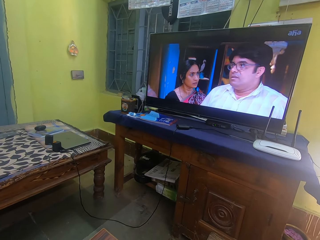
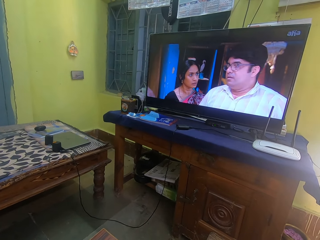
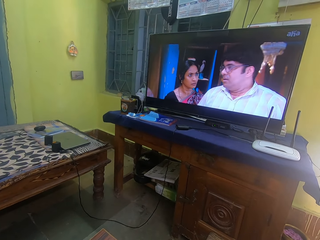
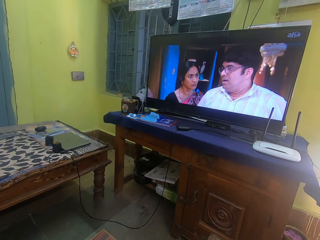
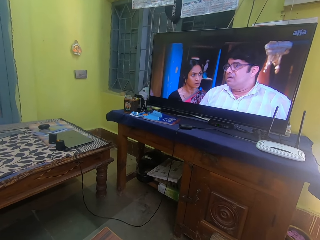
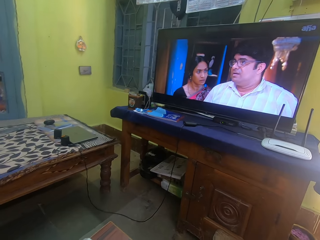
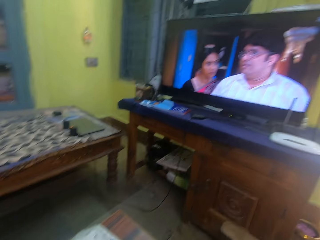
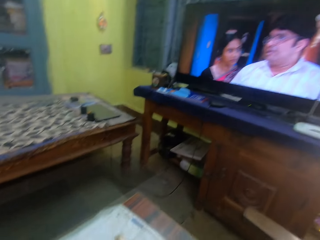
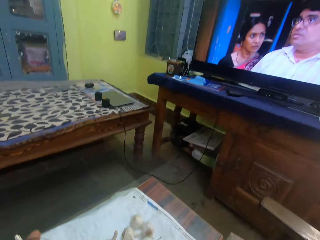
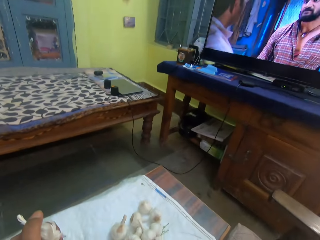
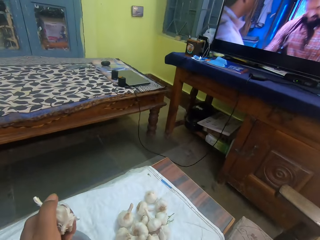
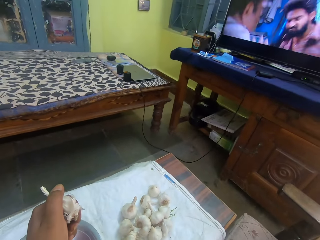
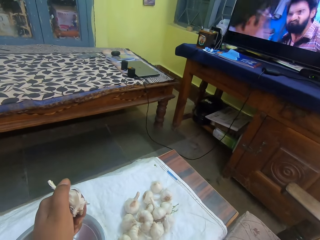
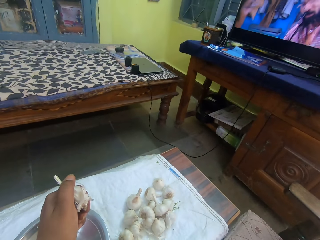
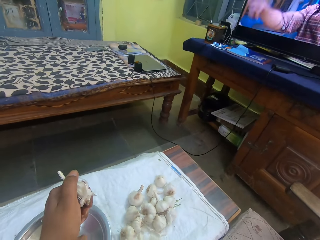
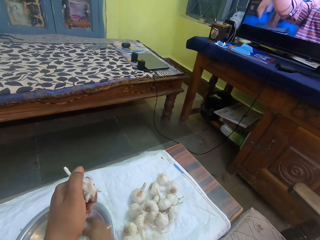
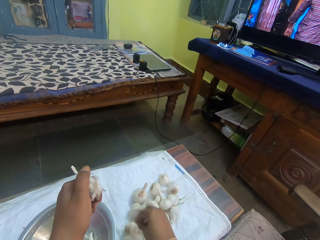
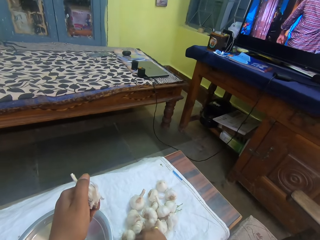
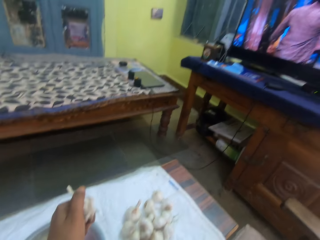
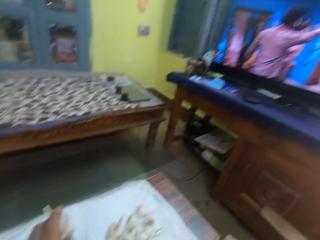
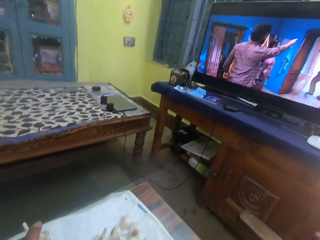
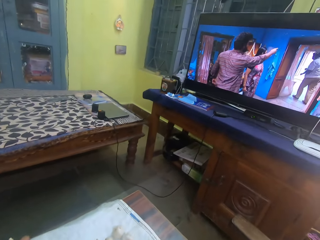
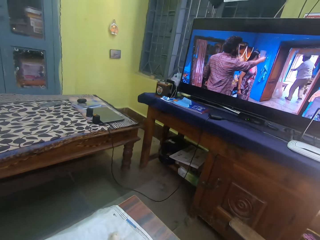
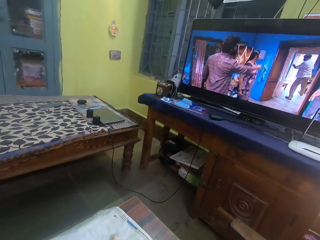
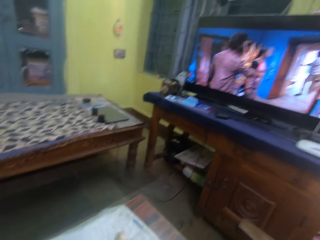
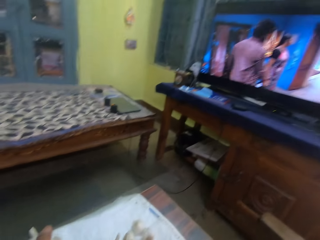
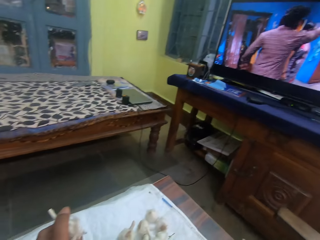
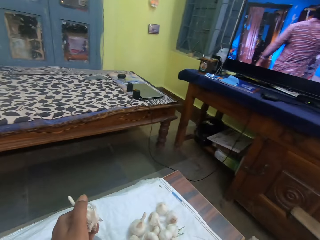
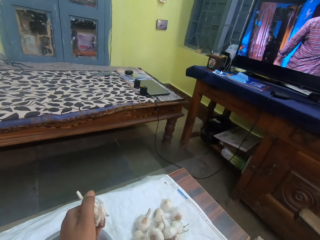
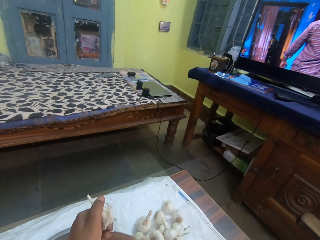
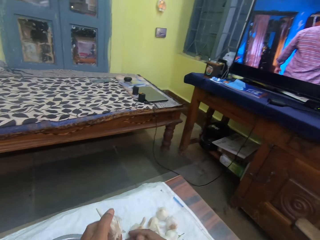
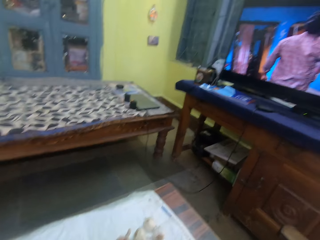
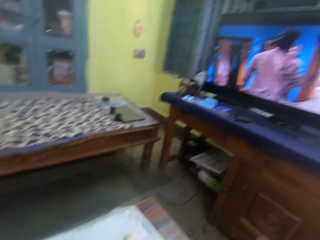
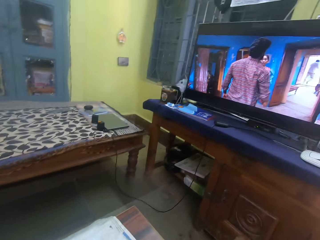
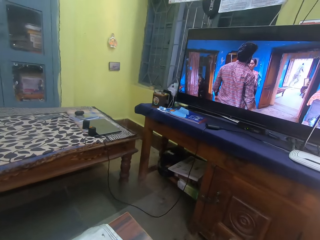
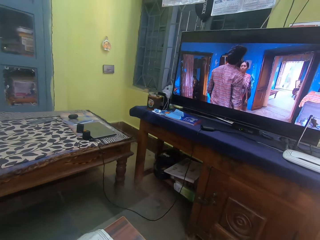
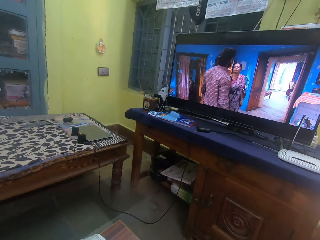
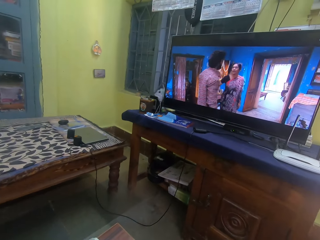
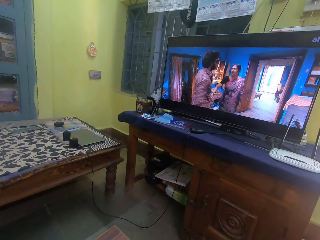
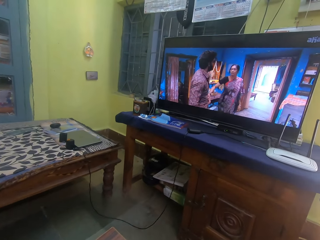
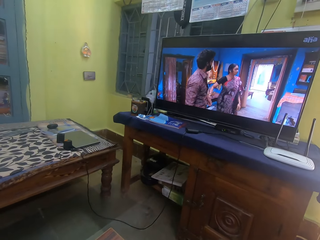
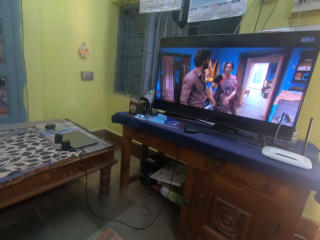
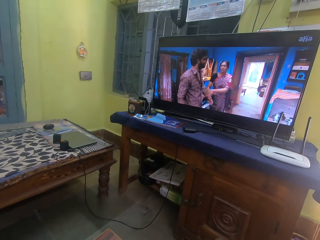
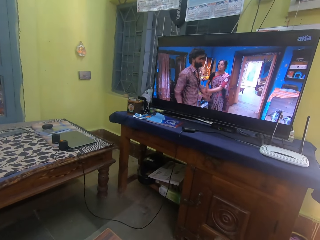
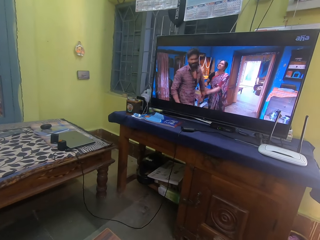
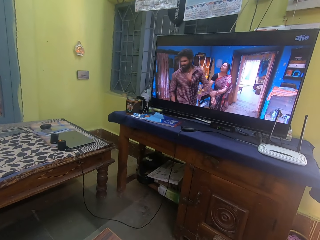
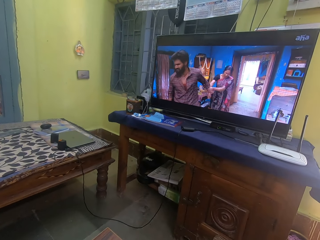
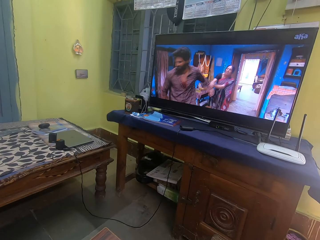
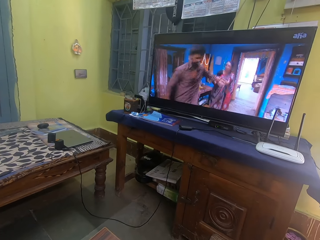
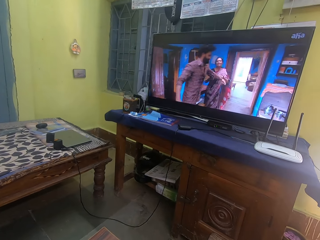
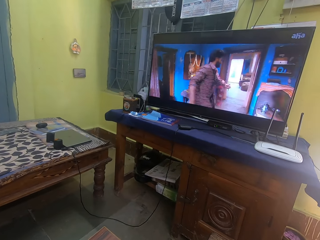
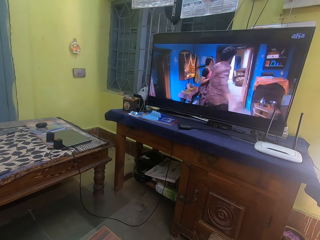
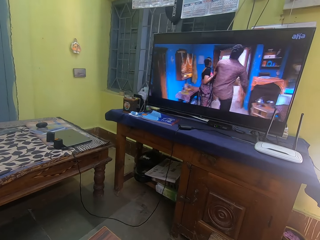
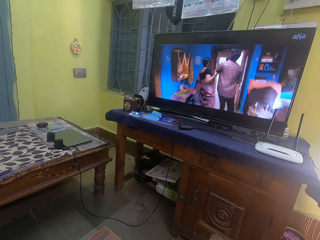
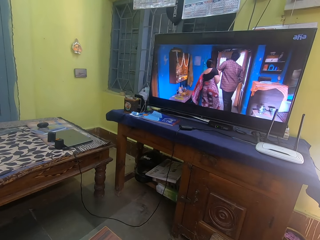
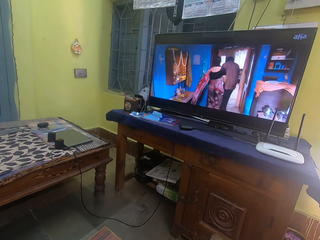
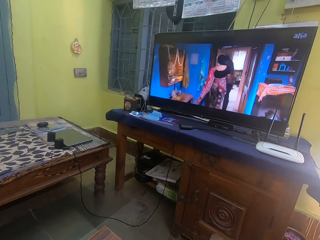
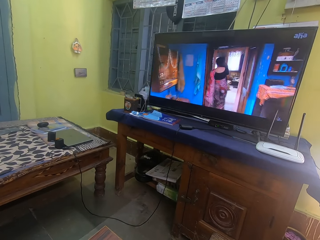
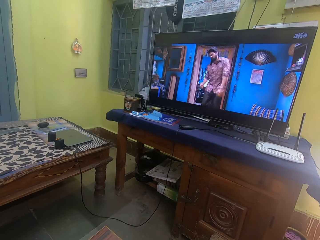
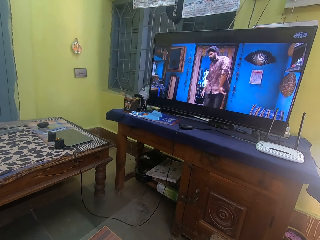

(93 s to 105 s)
The camera wearer holds a garlic. They look at garlics on a table. They watch a television. They hold the garlic. They watch the television.

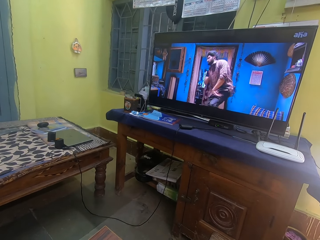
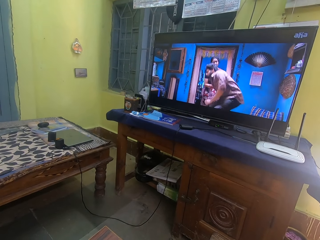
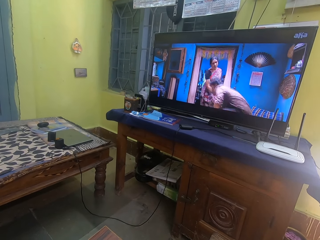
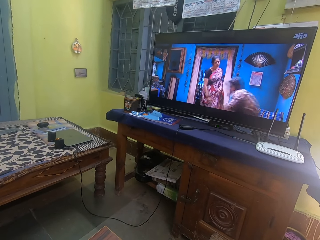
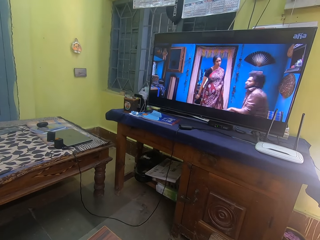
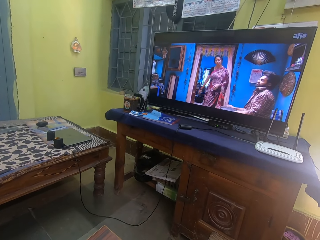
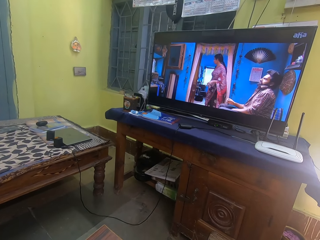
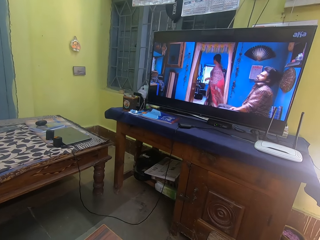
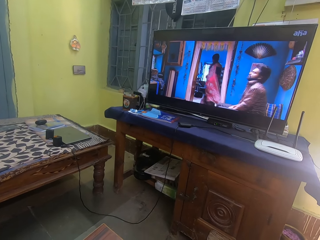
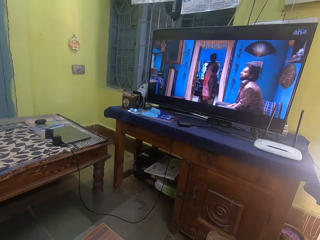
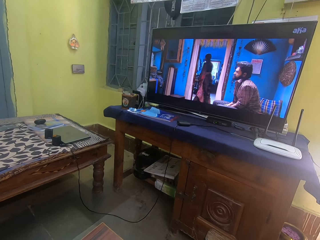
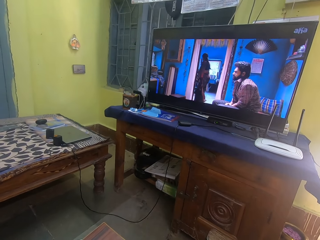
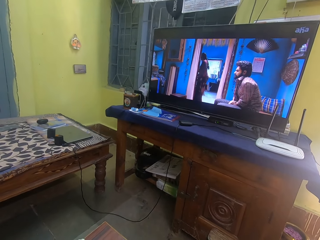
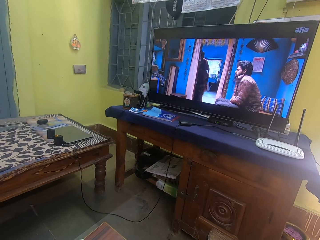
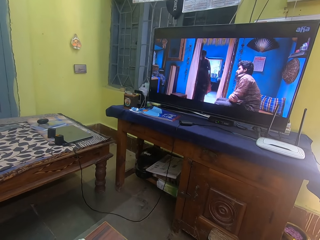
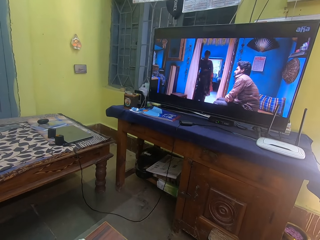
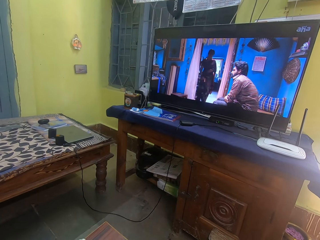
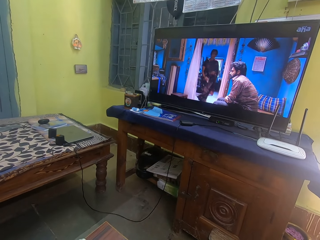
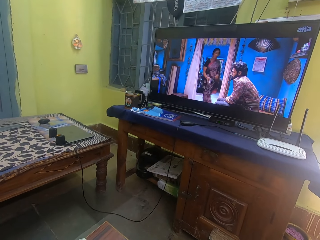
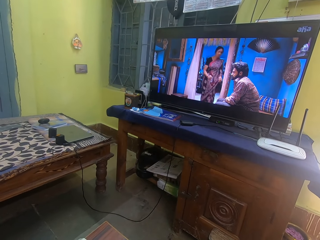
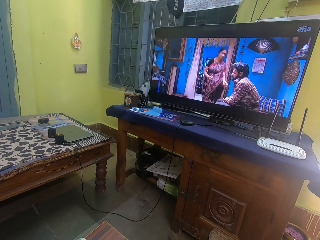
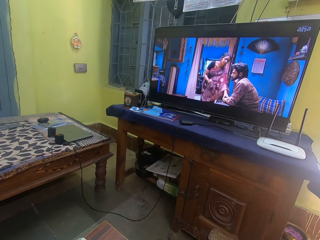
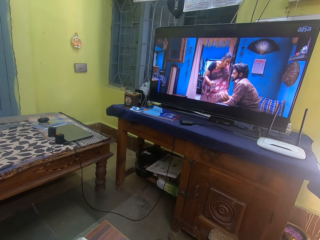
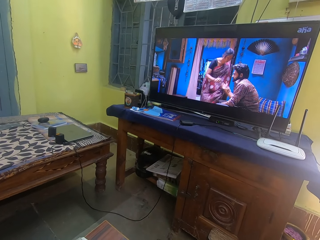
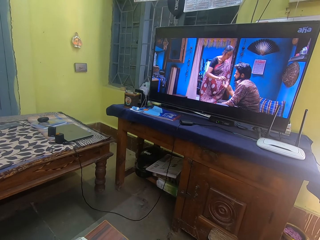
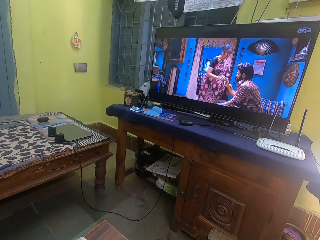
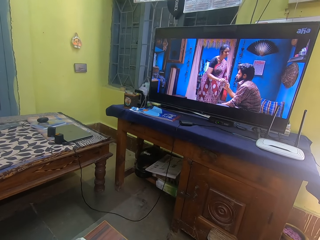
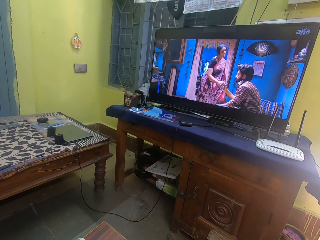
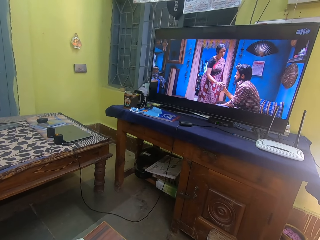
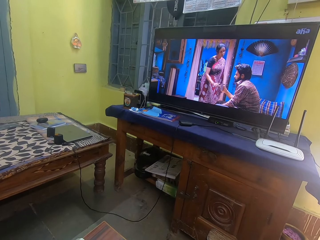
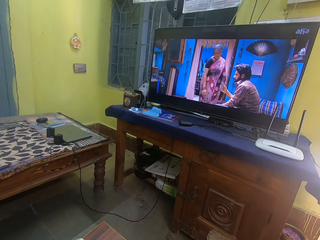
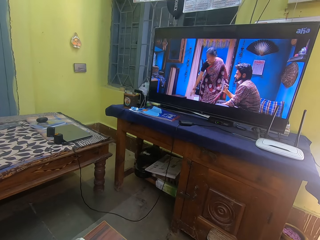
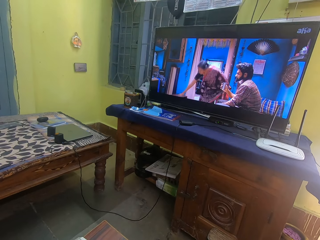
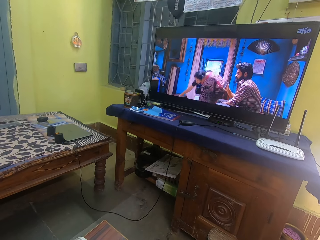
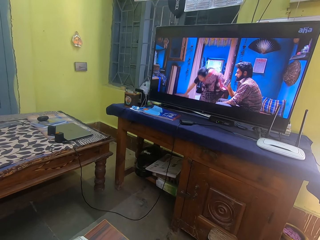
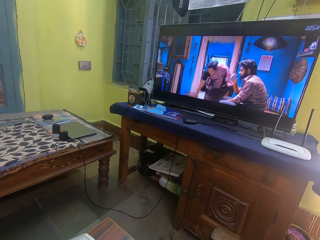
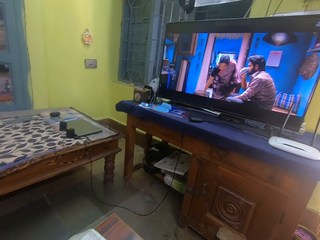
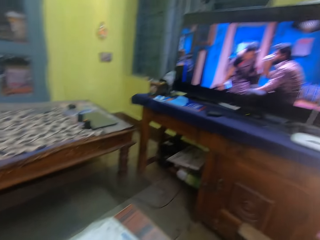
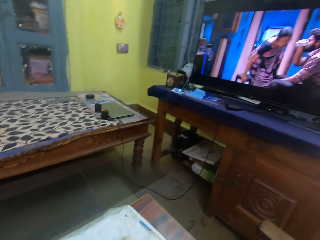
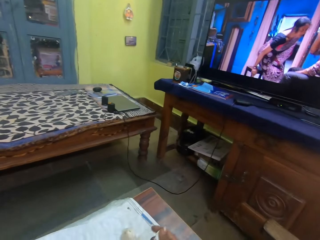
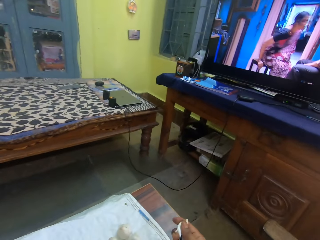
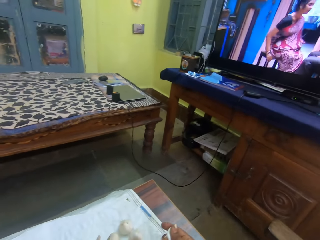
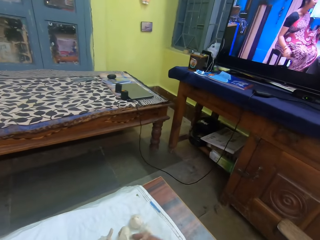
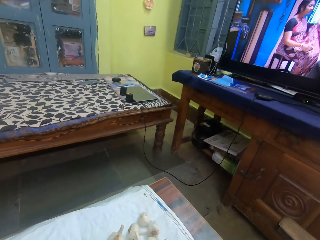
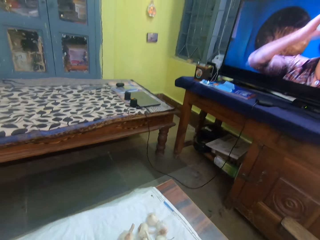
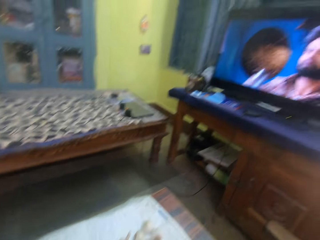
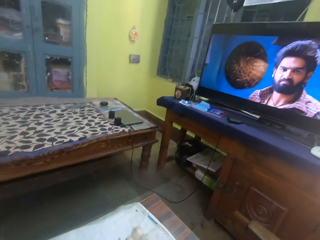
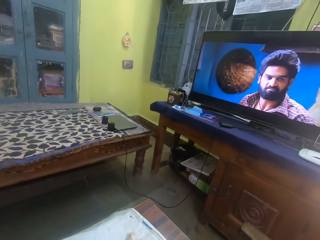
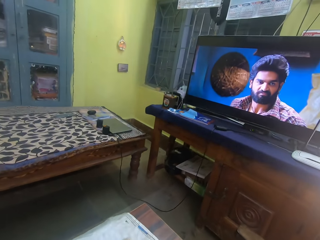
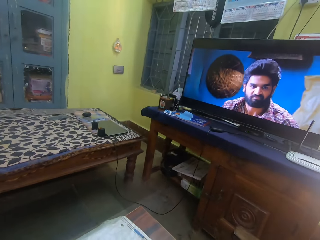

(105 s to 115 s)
The camera wearer looks at garlics on a table.
